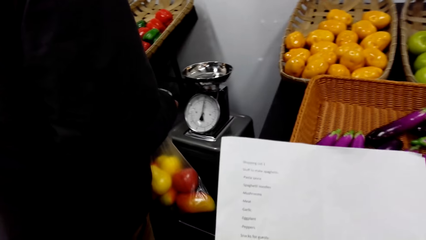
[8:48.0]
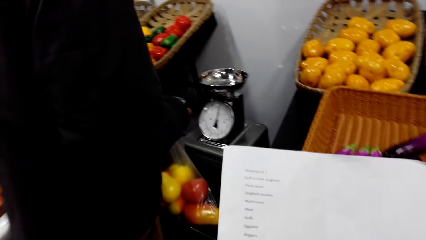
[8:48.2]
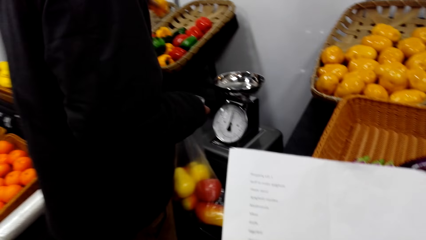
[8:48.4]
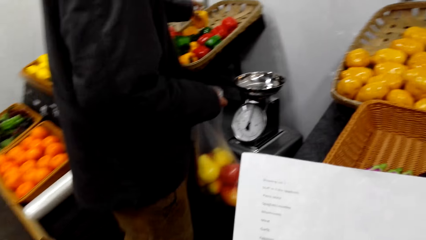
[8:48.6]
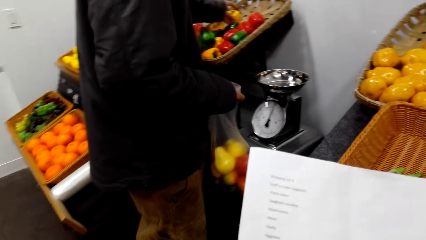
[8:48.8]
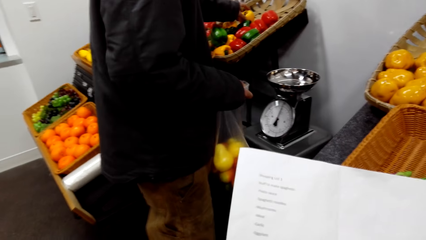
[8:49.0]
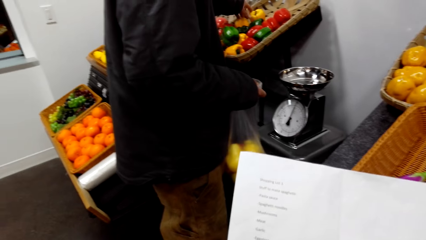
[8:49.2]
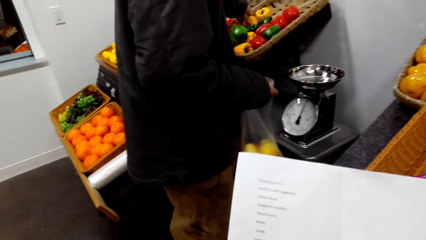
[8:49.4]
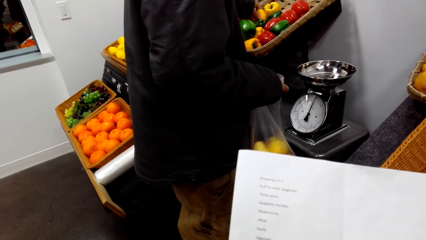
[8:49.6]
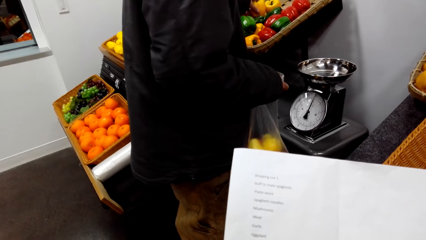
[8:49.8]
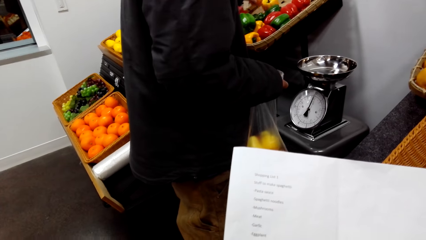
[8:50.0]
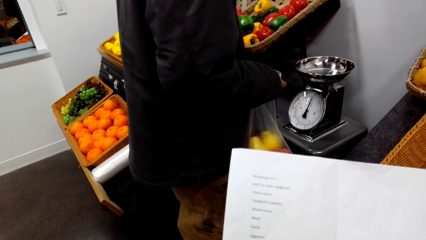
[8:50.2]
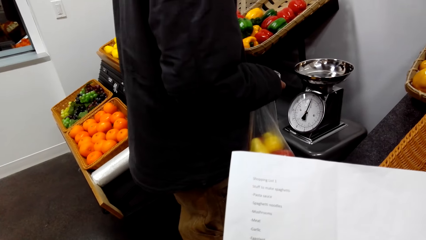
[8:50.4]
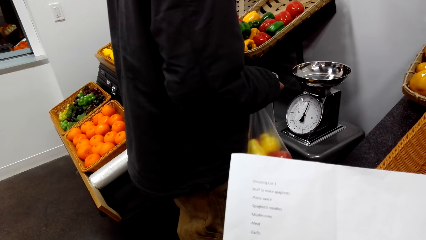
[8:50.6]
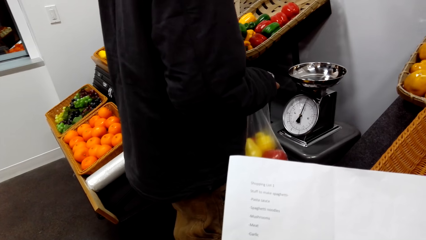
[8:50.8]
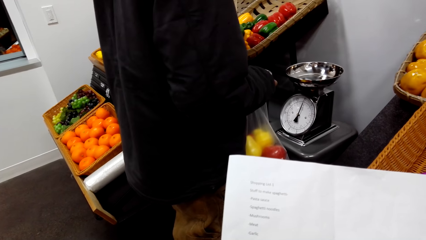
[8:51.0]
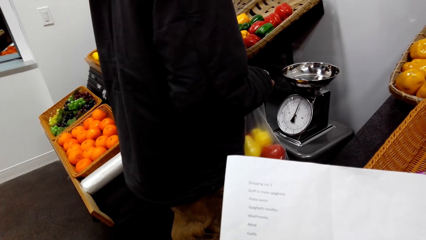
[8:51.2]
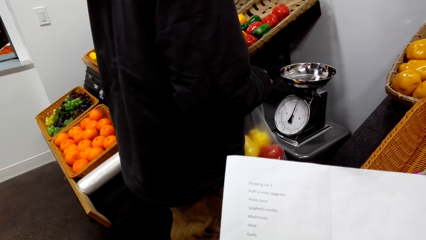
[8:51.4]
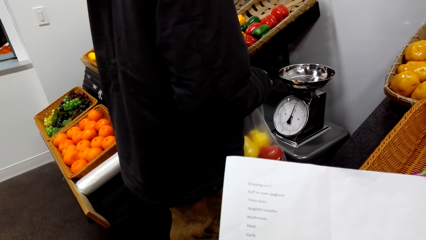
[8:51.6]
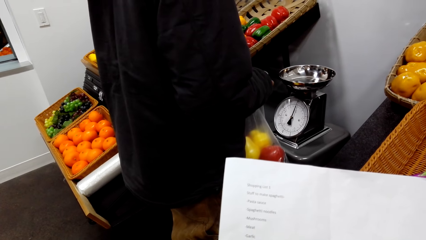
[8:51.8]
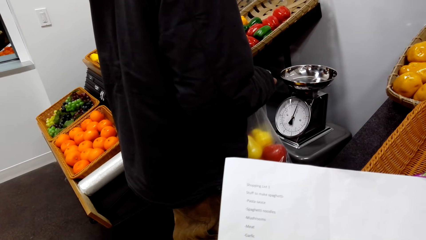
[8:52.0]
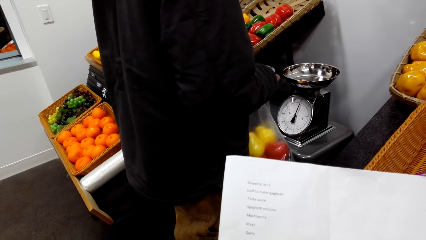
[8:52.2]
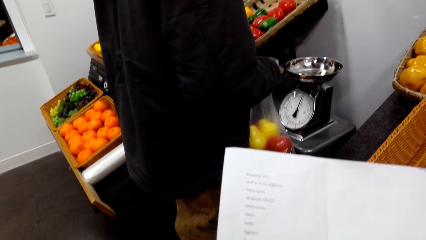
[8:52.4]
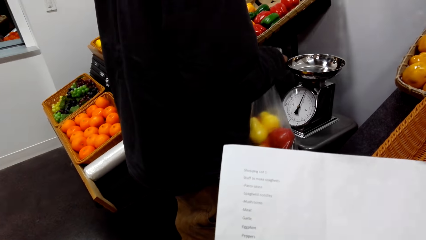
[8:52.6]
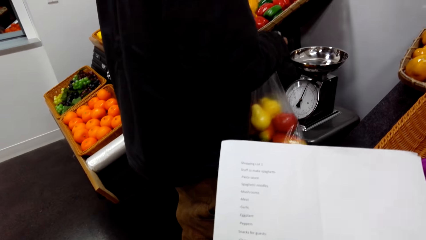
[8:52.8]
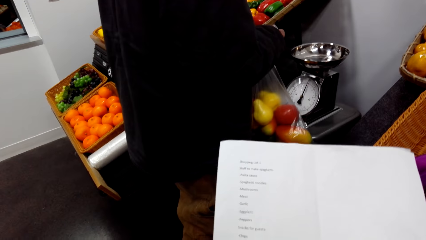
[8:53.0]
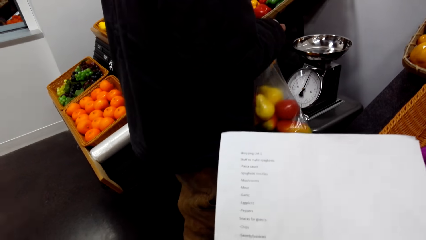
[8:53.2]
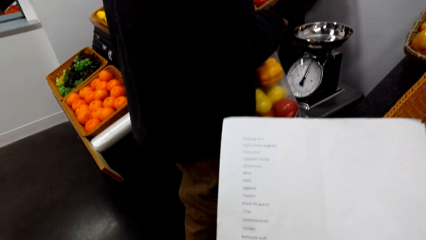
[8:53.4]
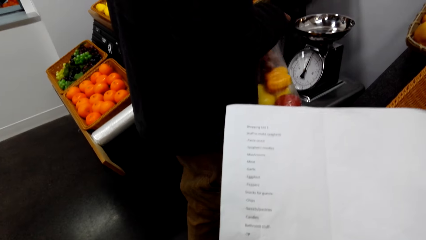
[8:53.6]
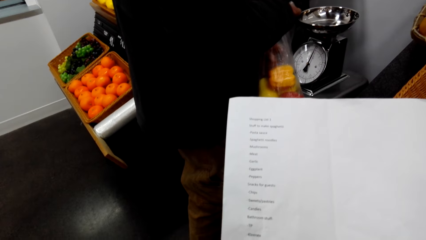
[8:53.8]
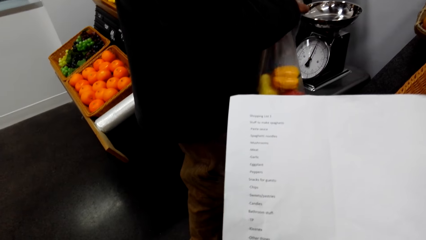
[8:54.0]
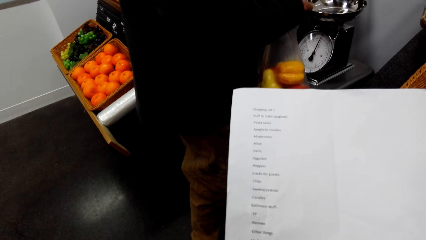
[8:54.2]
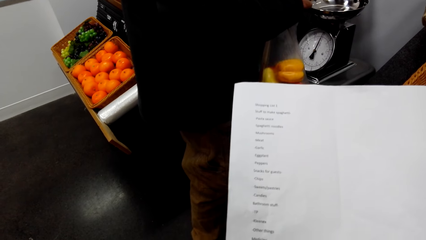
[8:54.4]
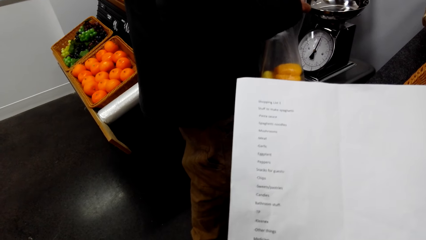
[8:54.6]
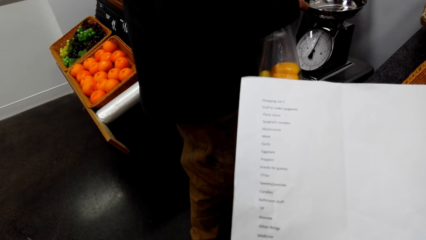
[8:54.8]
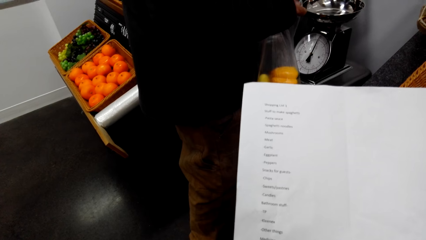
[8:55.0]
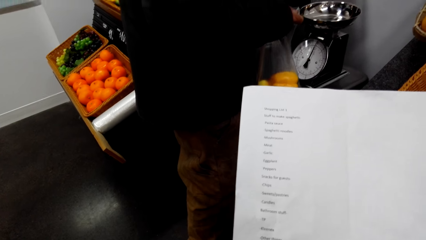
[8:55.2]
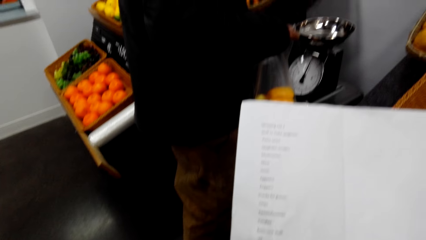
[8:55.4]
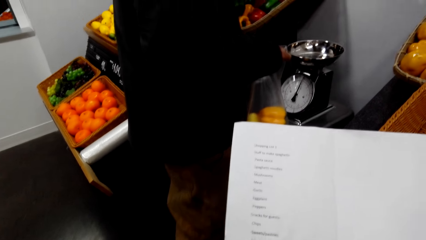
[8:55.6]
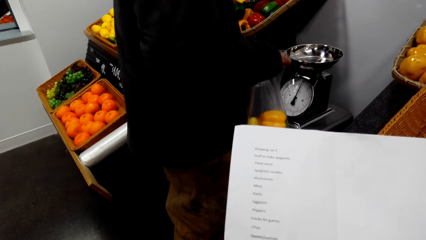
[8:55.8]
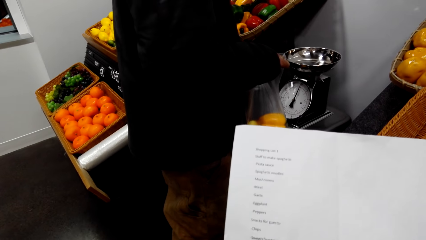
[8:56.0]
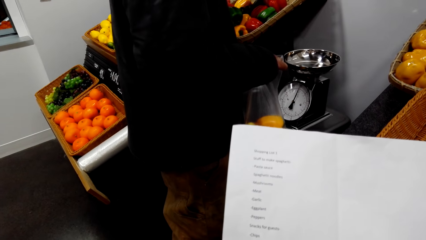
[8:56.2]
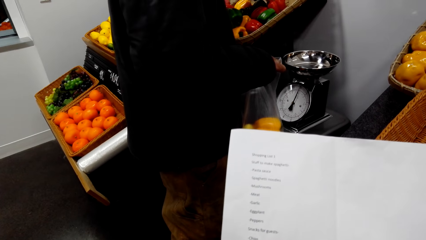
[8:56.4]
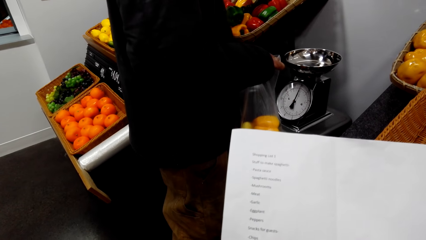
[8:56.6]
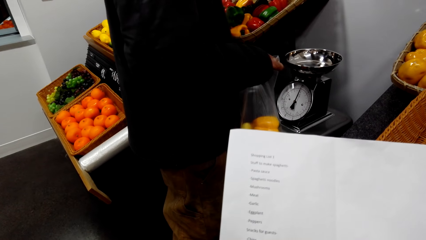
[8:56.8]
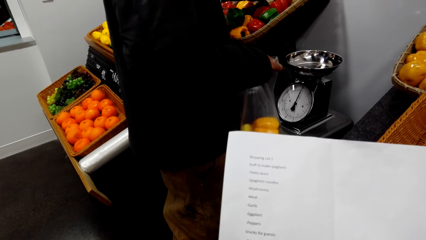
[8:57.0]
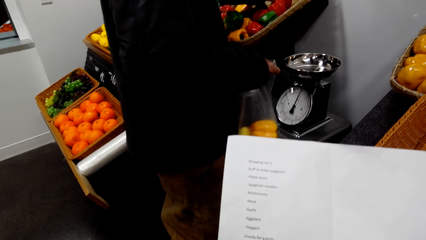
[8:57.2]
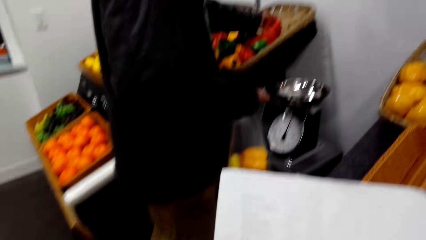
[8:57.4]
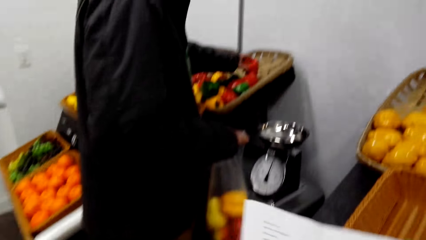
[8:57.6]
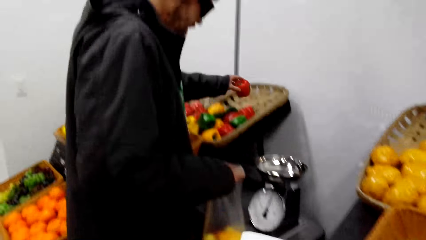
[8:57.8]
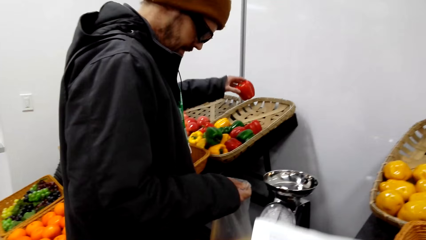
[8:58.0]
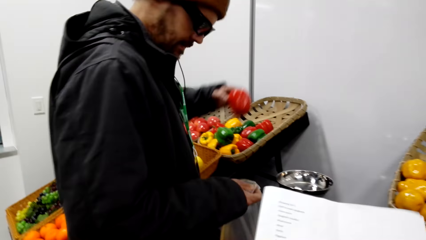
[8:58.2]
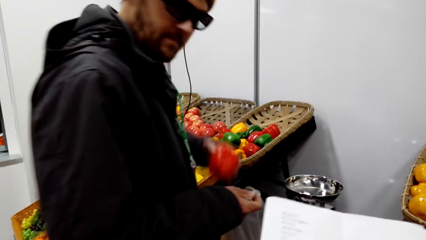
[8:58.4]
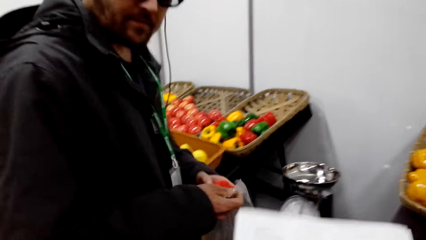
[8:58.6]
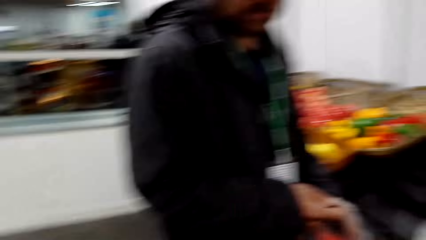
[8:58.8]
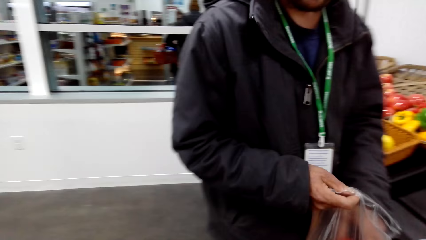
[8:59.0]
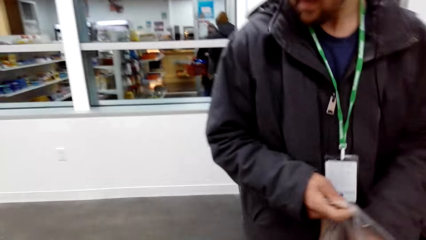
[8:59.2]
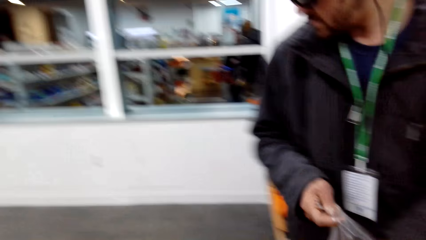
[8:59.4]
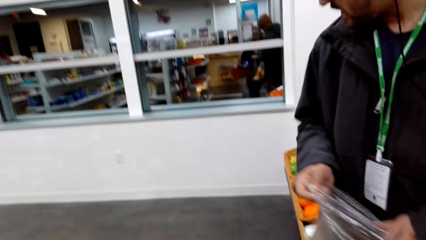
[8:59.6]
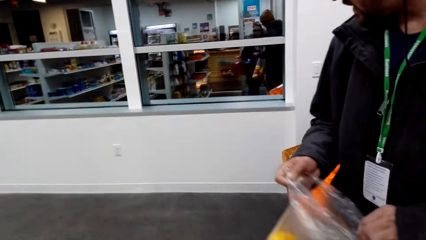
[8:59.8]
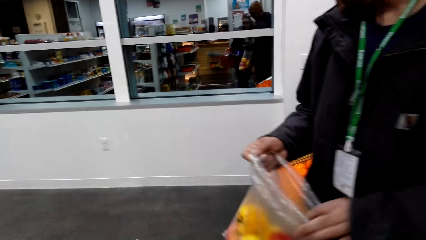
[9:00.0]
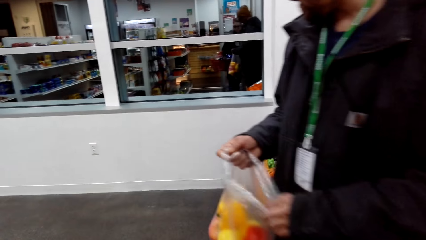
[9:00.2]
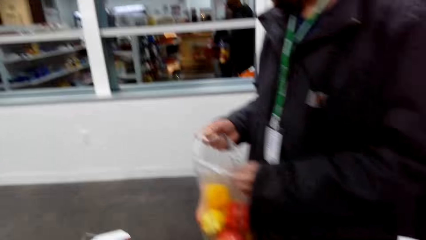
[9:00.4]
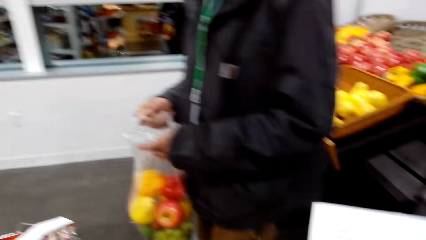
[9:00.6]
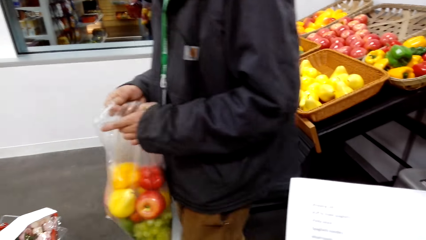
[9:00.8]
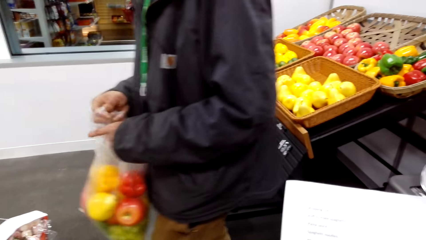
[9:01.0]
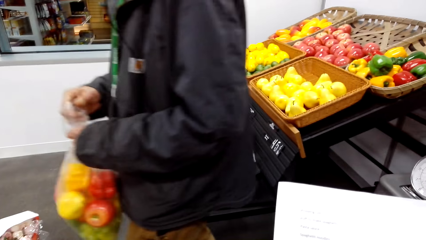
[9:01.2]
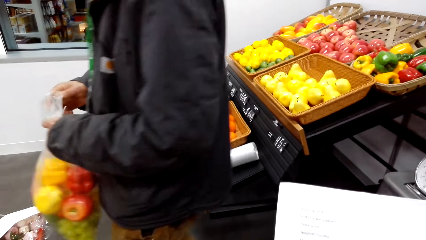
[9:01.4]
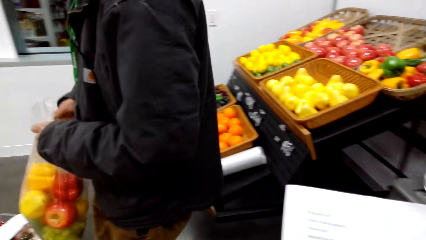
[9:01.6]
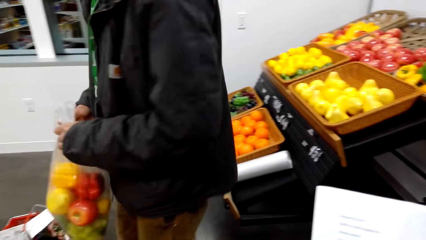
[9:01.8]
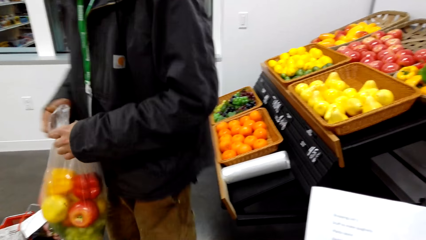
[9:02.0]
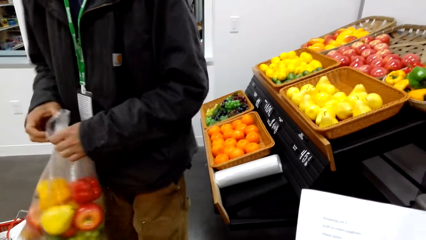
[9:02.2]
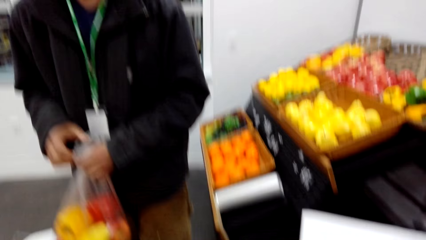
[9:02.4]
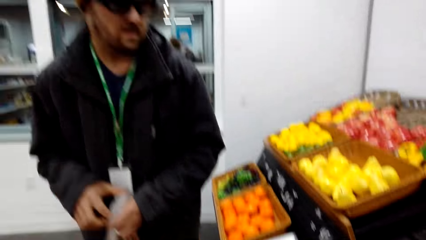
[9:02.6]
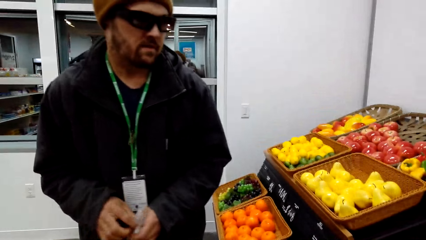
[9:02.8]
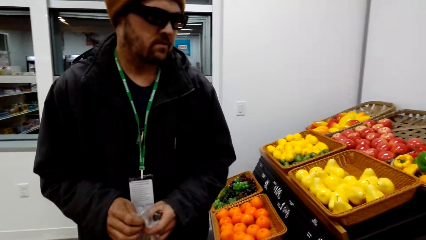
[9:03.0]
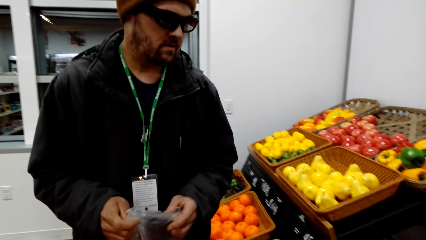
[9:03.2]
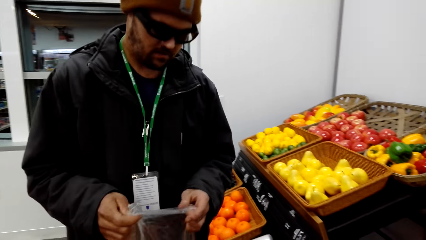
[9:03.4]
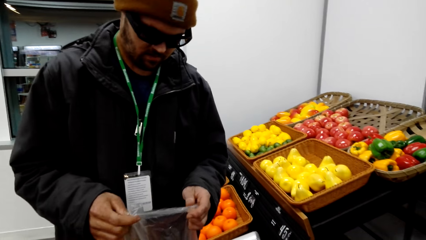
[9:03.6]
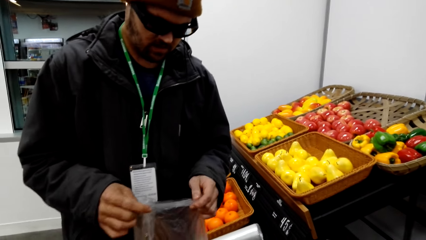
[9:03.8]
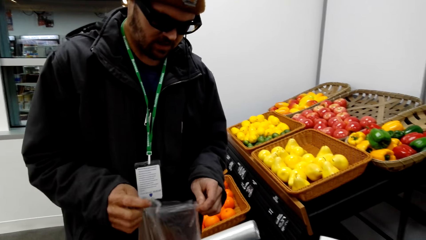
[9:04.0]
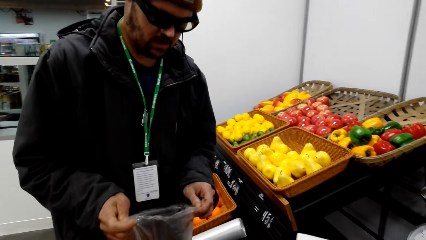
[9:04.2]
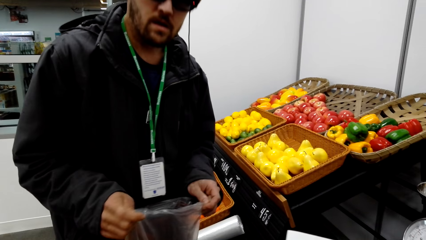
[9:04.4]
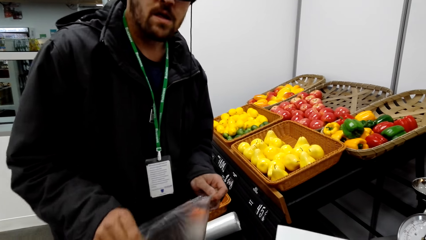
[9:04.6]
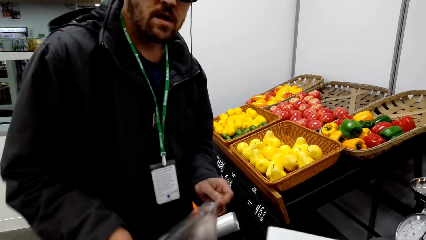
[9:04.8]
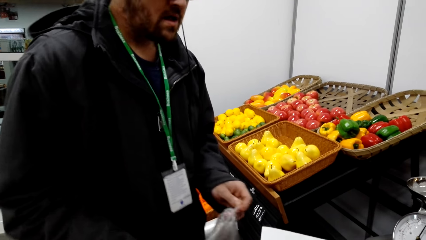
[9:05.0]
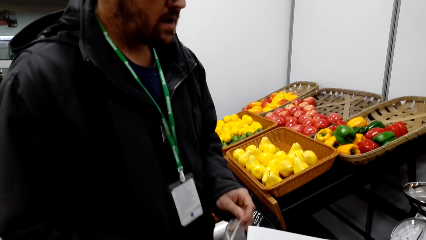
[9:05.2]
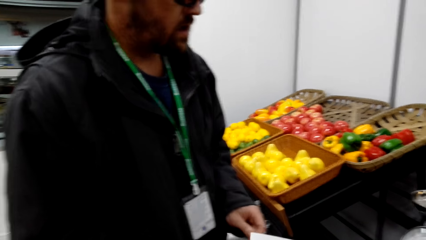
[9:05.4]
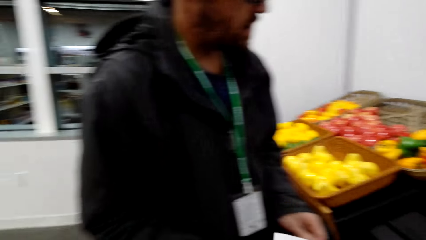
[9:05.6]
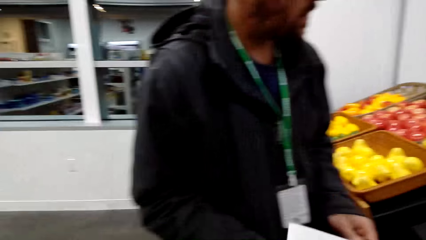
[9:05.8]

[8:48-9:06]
The camera wearer reads the shopping list. A man samples a hot pepper. The man packs the hot pepper. The man packs the hot pepper again. The camera wearer talks to the man.
